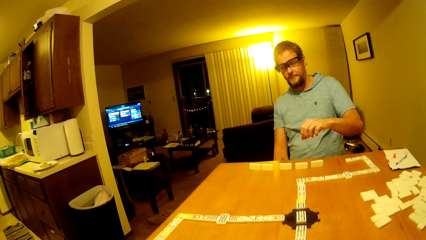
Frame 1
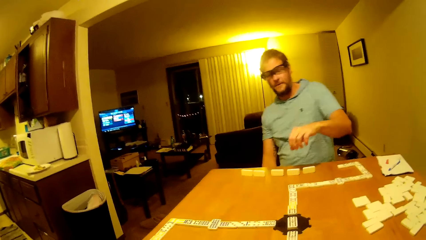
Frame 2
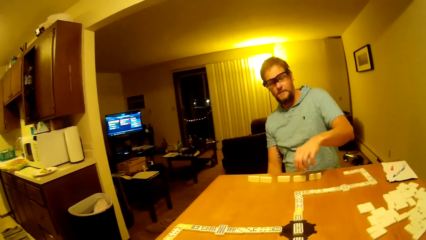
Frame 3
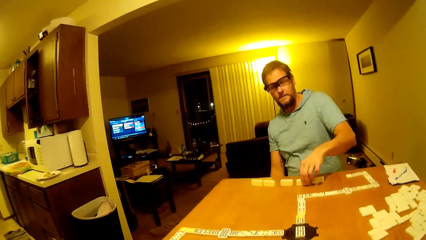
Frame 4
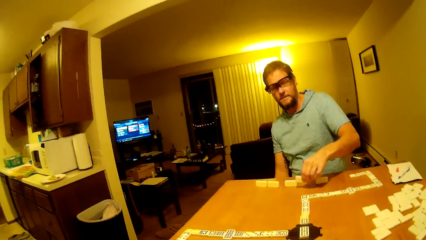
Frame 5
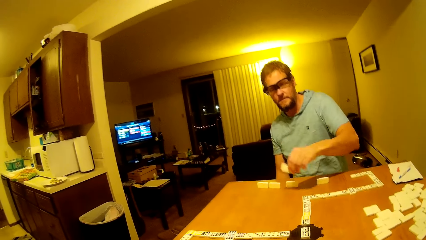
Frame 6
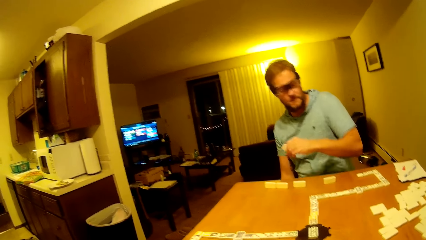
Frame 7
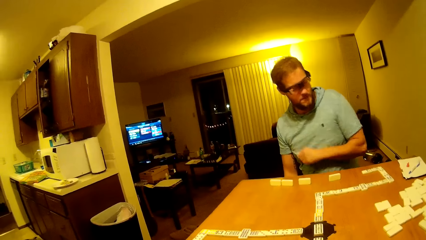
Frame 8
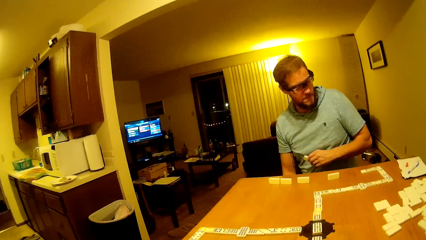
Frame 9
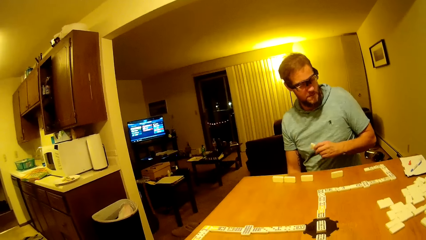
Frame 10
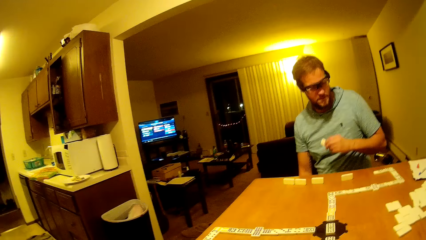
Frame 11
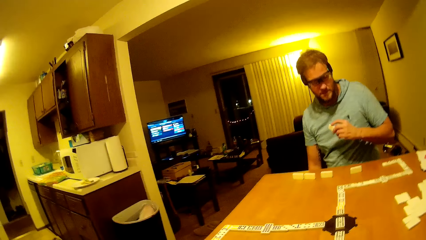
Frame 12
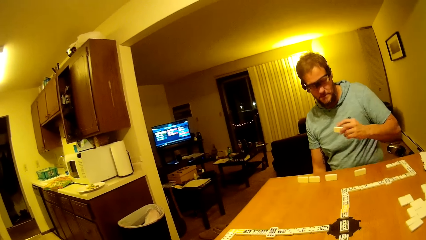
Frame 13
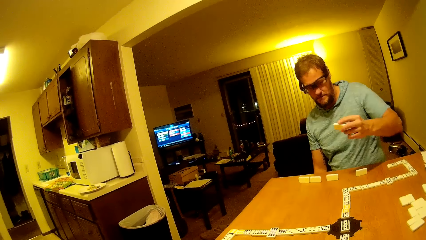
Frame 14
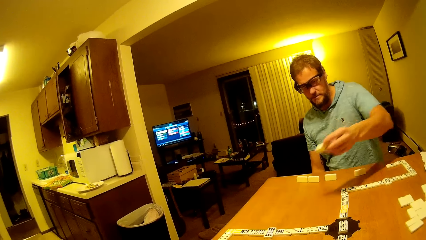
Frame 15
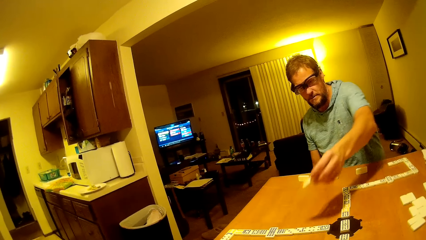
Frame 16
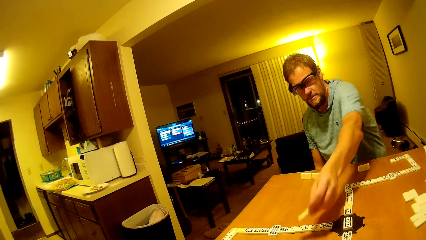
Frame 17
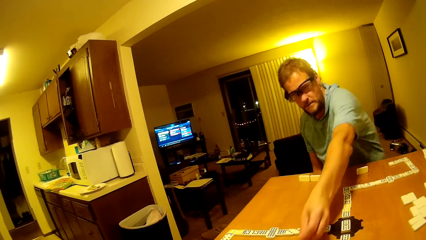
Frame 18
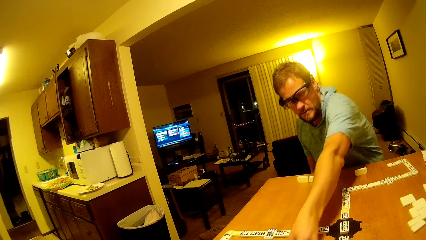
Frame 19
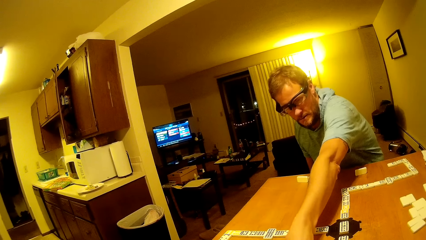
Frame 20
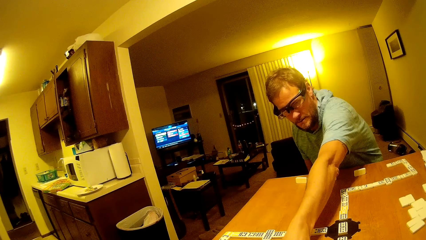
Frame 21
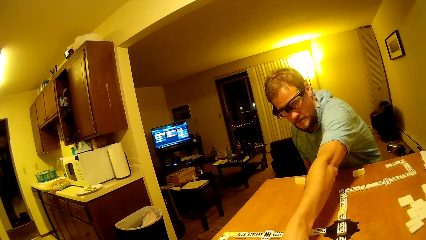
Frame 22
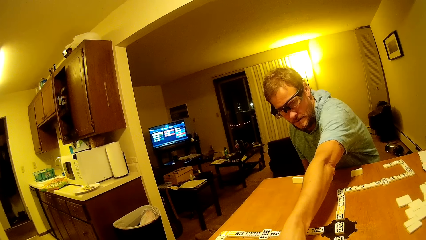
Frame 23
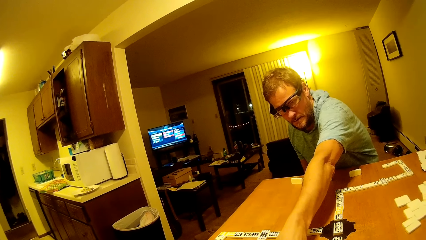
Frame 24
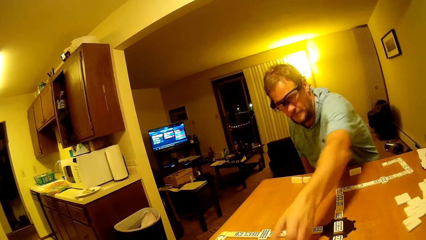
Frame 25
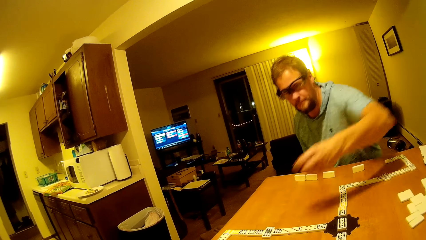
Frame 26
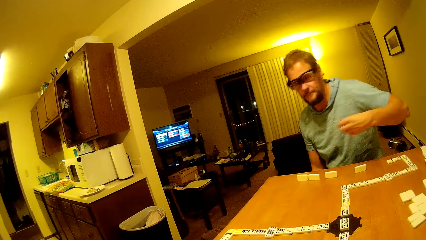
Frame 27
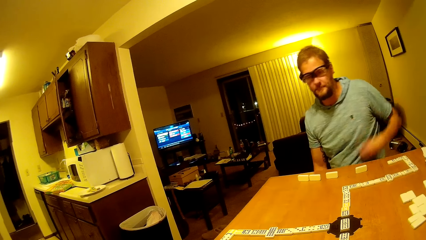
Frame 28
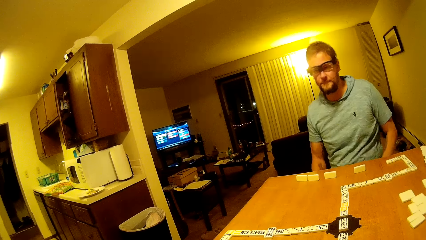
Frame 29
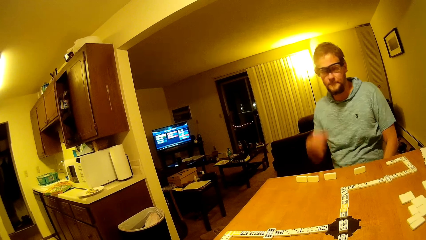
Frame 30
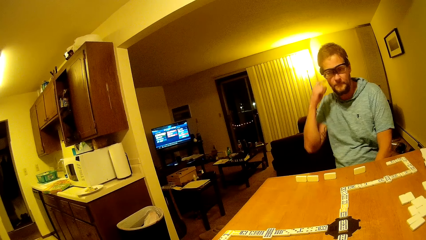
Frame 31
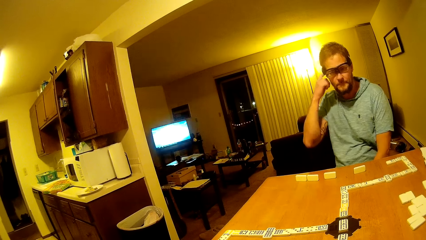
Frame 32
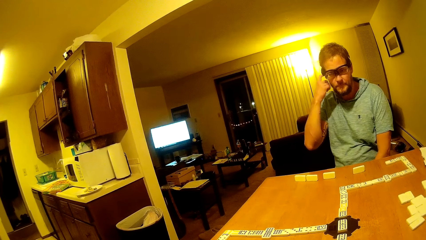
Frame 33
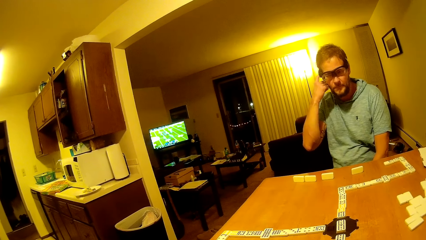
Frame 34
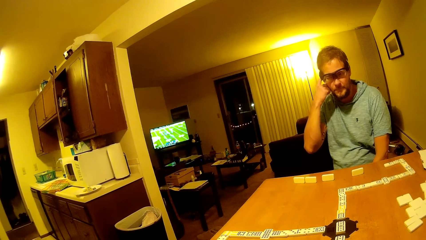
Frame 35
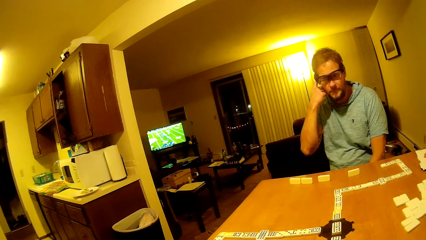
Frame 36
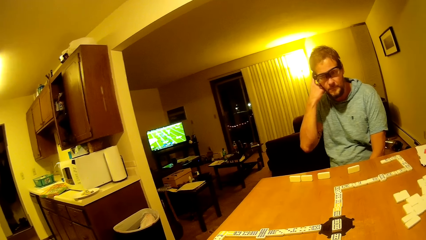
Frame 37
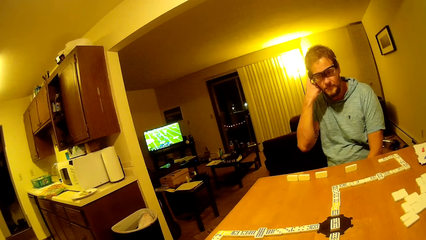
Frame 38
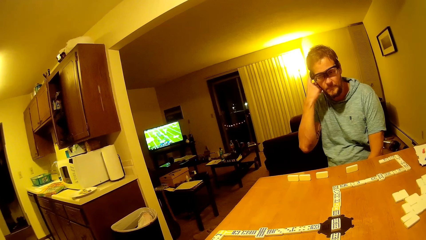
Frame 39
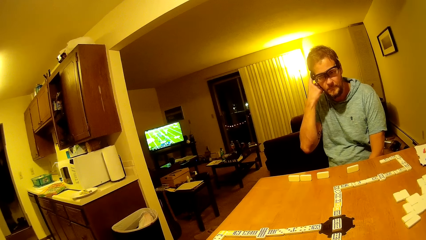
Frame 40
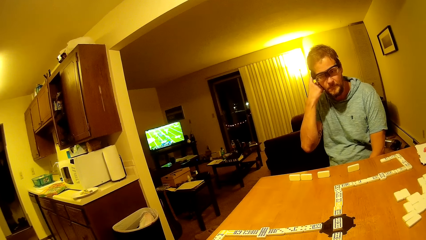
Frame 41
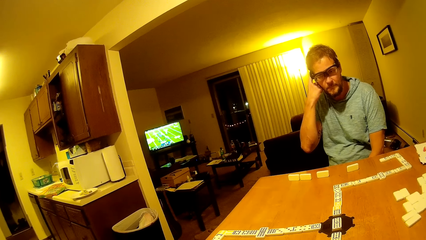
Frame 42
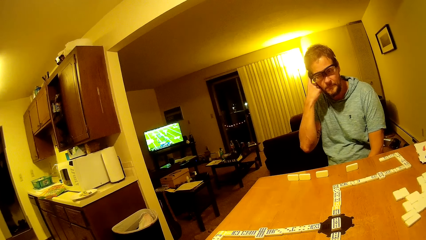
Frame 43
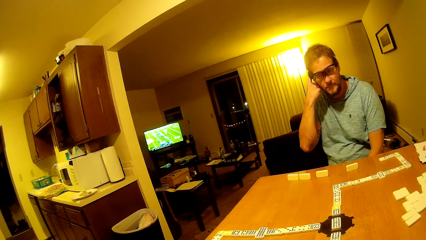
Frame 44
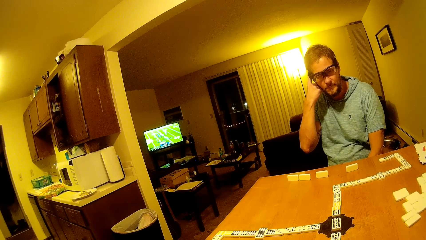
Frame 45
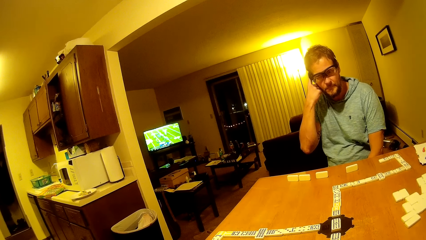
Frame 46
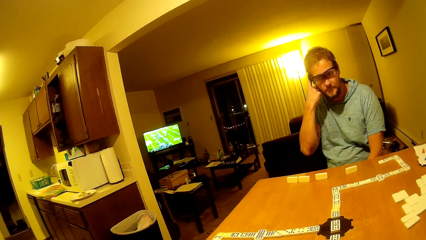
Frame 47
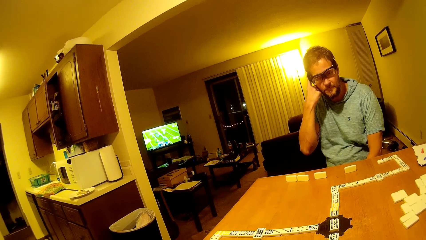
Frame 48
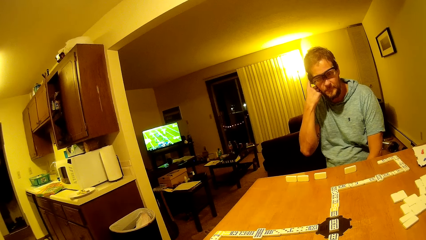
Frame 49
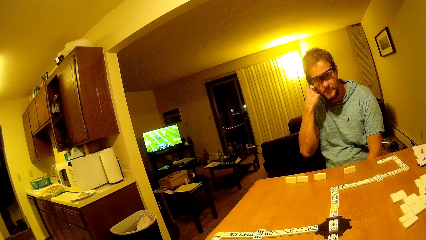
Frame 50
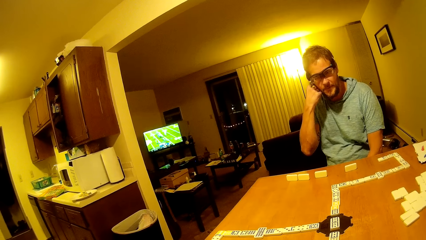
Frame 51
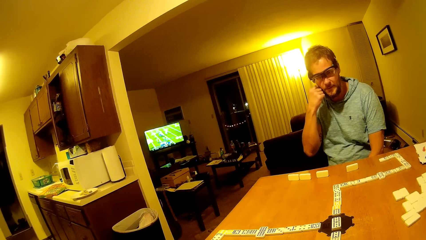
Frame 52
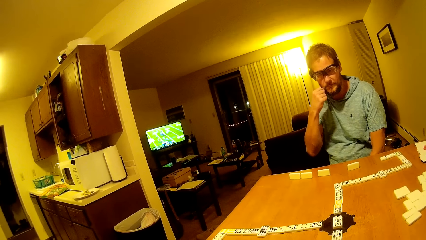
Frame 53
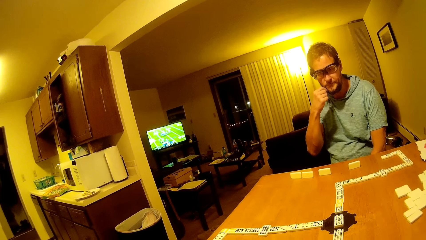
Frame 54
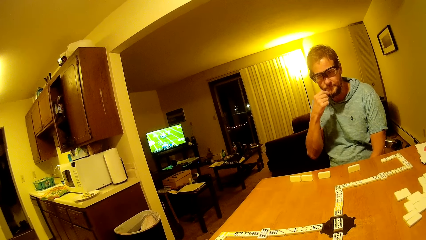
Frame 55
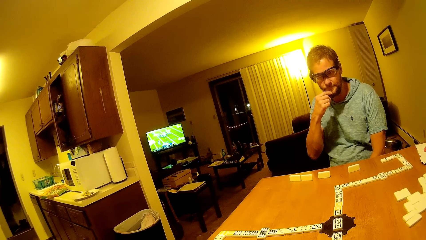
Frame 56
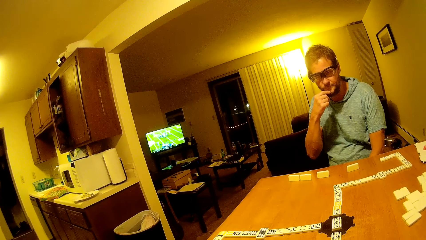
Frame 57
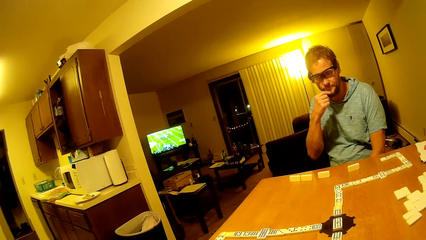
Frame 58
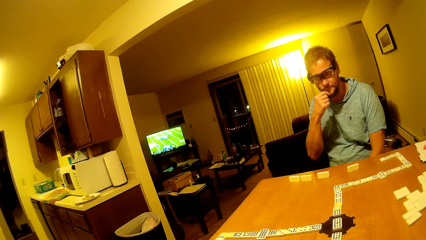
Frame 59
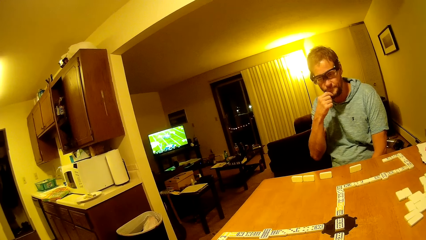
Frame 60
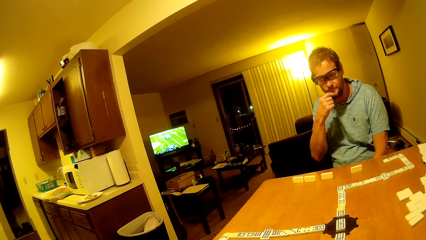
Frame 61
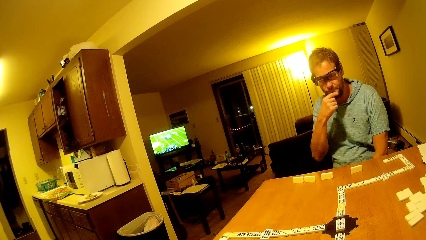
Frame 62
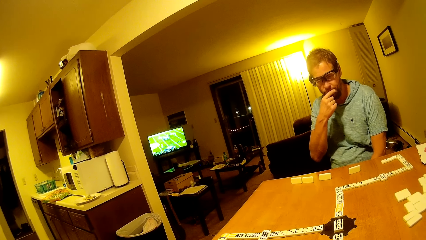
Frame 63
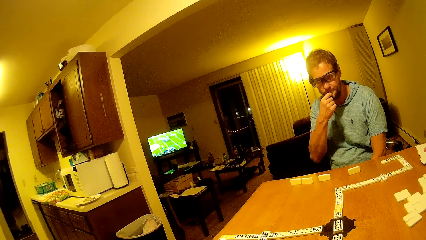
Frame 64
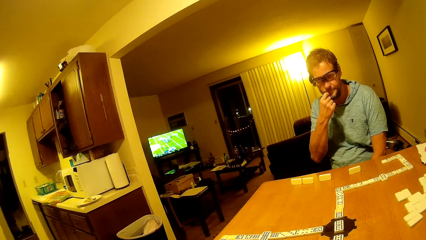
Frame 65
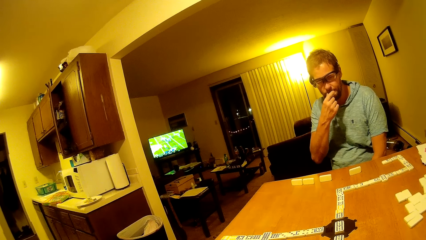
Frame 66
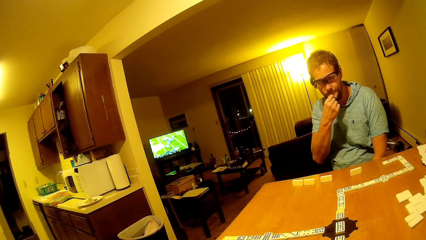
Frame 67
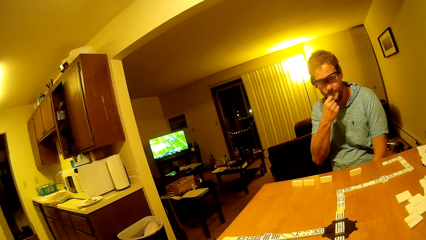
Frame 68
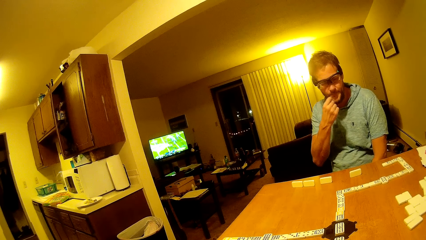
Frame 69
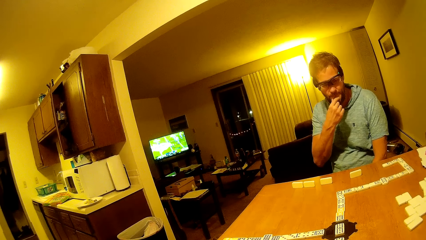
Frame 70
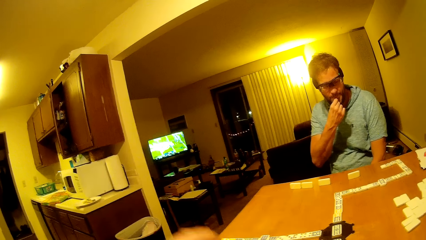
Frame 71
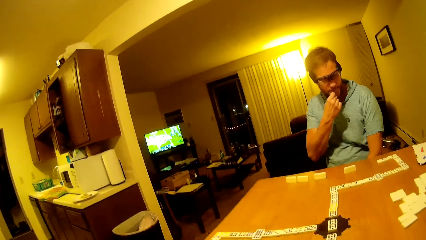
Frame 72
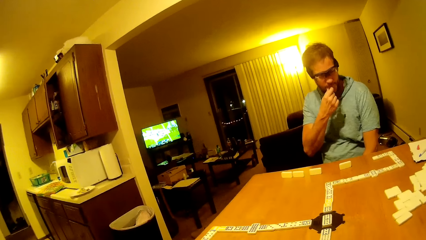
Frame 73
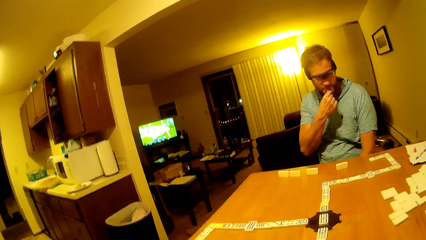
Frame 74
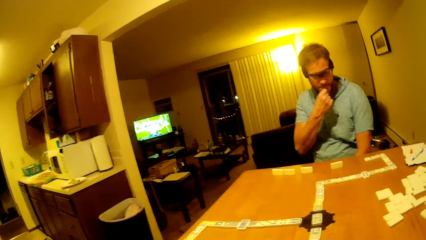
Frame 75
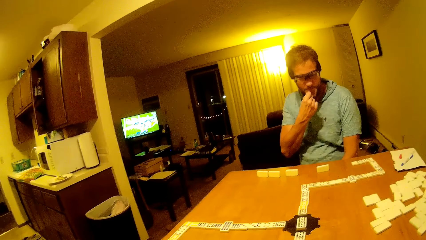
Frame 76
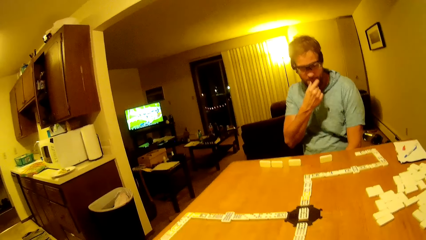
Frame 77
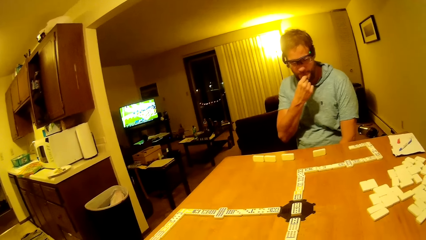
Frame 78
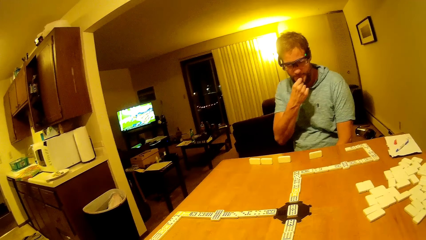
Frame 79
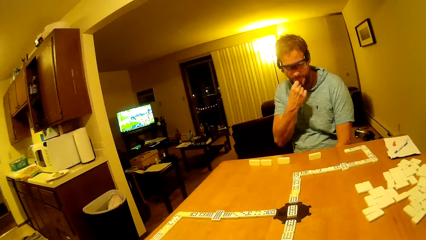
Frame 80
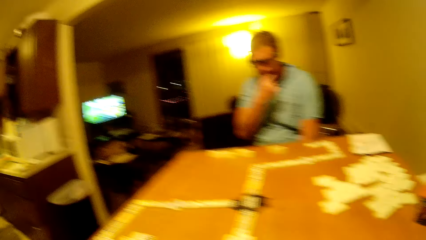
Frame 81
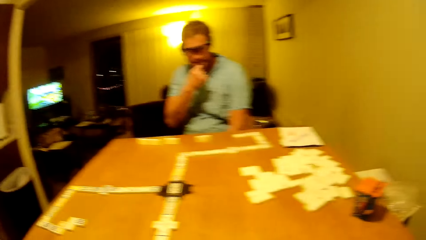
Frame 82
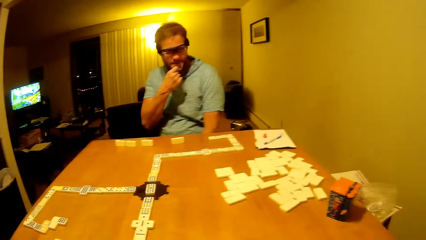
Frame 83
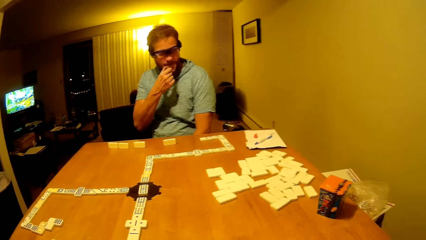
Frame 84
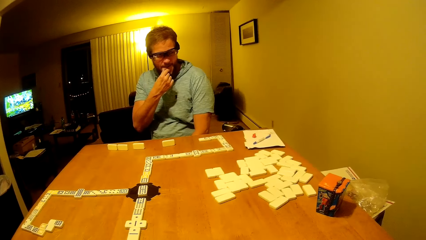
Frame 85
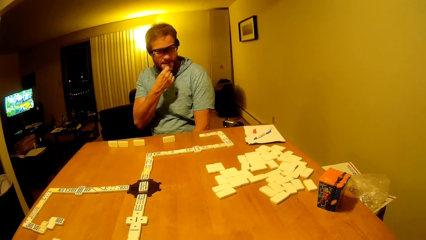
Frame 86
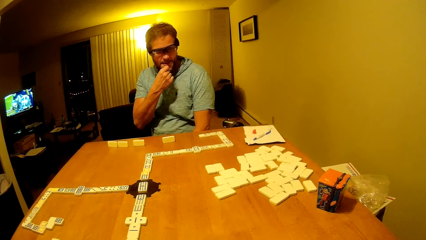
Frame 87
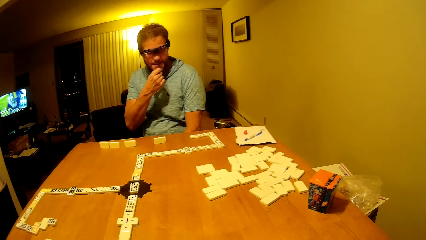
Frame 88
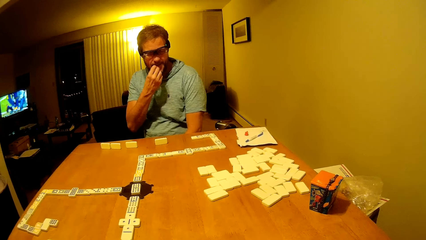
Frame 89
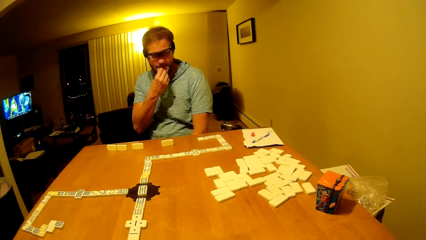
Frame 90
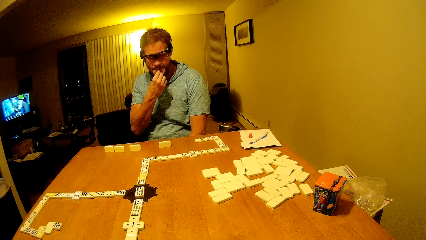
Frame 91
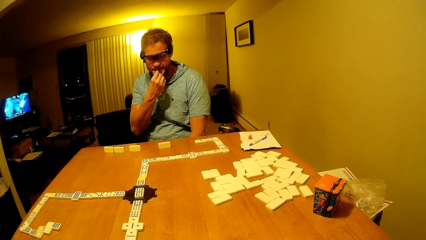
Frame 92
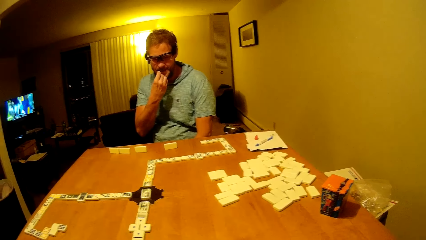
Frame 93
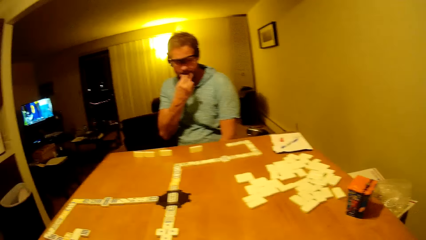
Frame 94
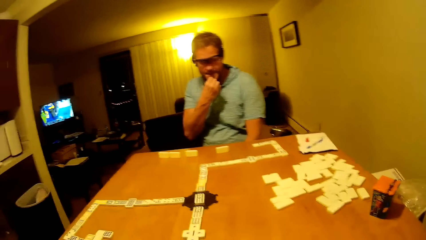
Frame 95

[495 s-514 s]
A man moves his hand forward and picks up the dice. He places the dice down on the table. He lifts his hand up, scratches his ear, scratches his chin, and touches the beard. The camera wearer lifts their hand up and looks on the table.
